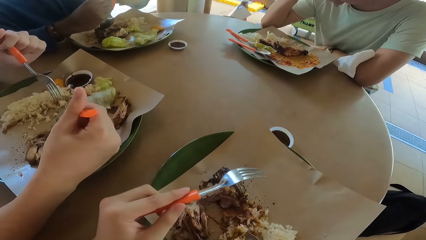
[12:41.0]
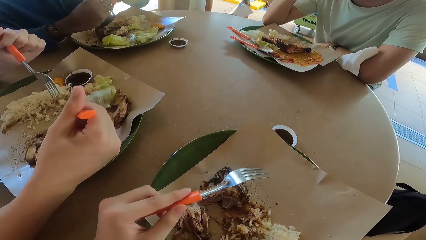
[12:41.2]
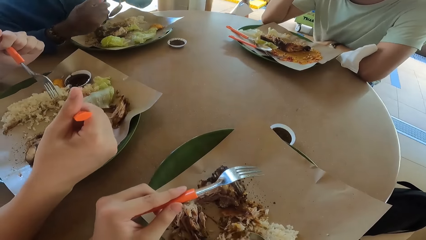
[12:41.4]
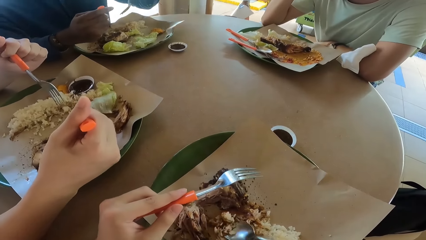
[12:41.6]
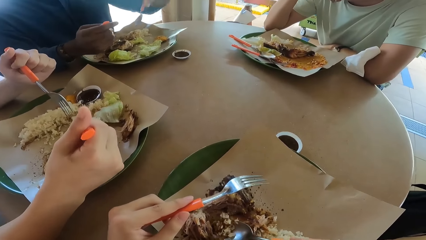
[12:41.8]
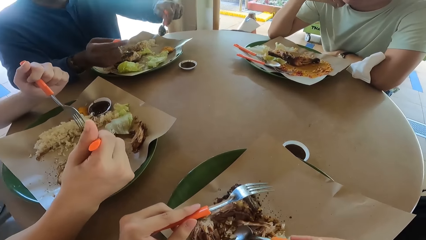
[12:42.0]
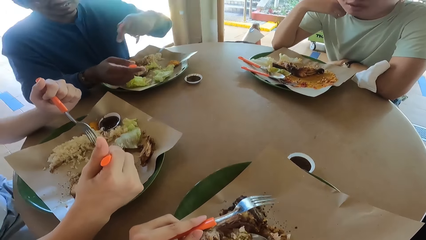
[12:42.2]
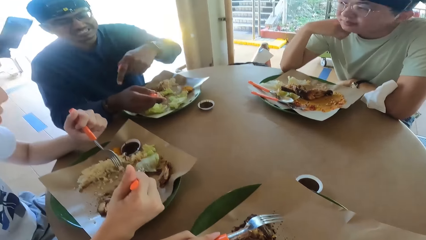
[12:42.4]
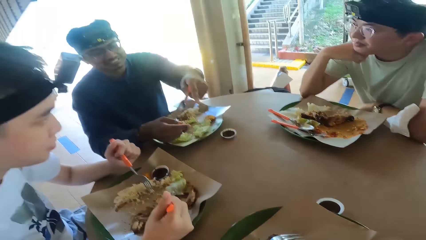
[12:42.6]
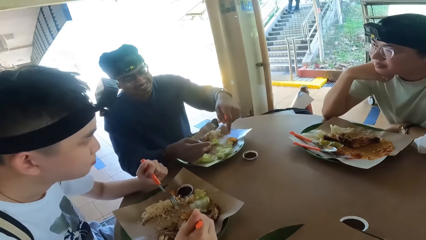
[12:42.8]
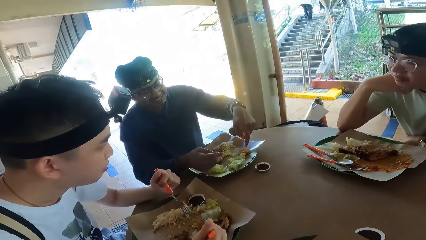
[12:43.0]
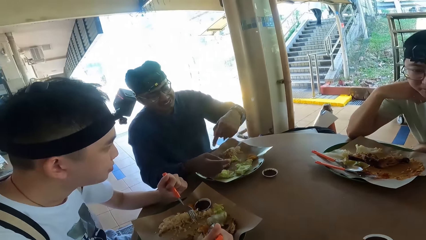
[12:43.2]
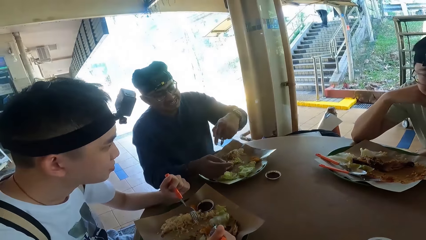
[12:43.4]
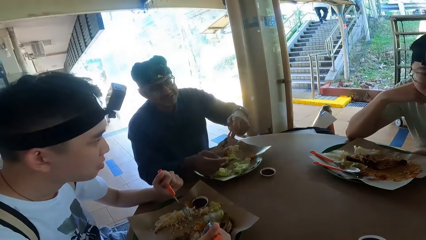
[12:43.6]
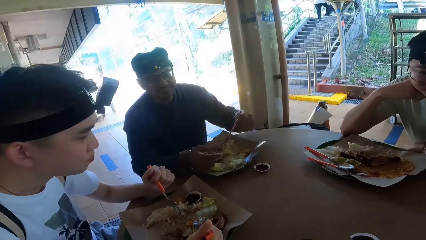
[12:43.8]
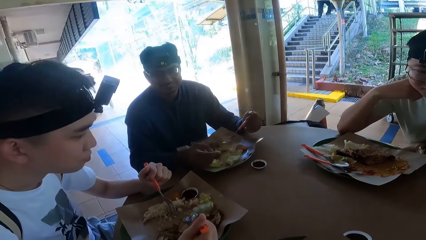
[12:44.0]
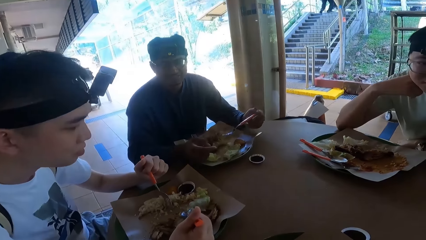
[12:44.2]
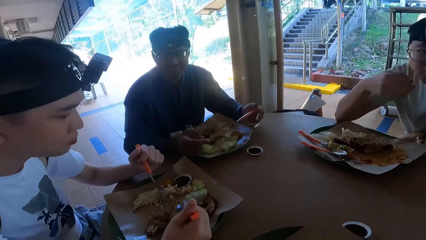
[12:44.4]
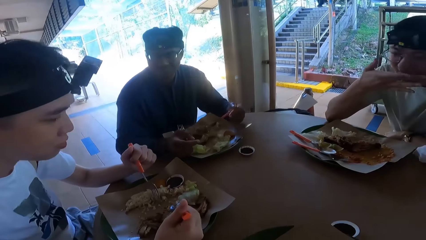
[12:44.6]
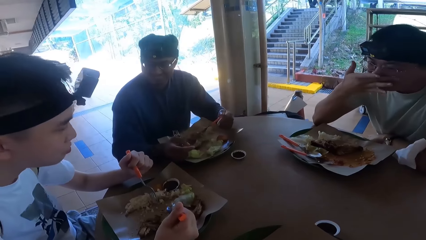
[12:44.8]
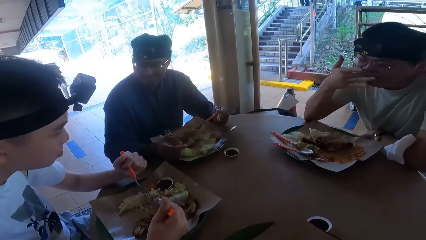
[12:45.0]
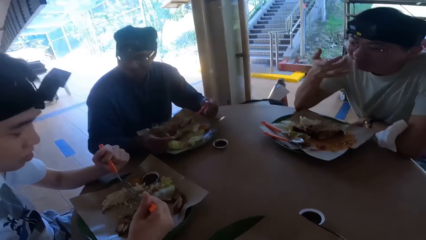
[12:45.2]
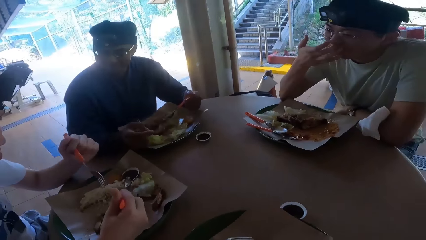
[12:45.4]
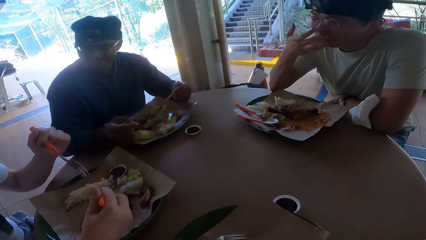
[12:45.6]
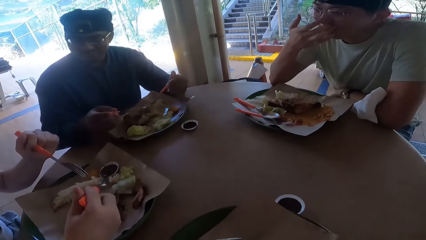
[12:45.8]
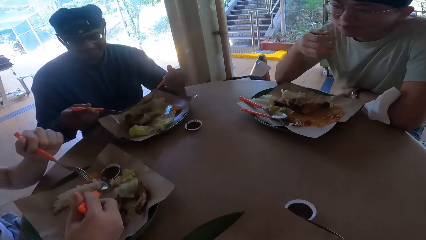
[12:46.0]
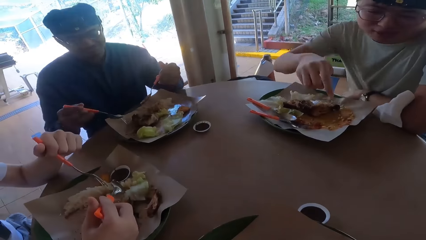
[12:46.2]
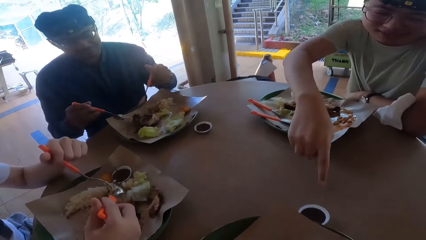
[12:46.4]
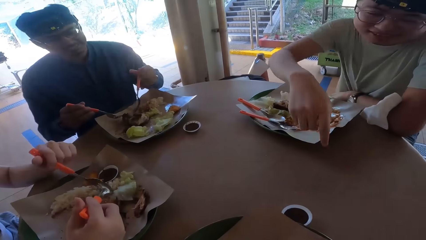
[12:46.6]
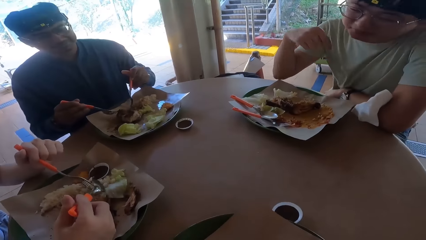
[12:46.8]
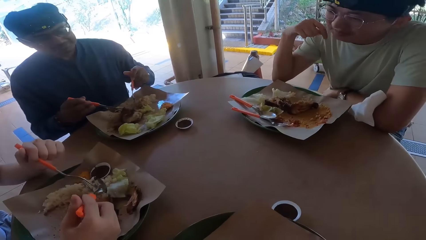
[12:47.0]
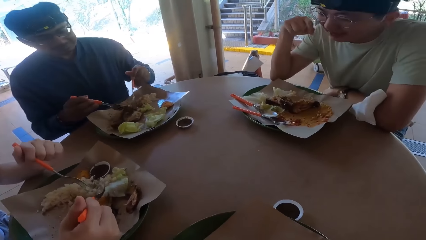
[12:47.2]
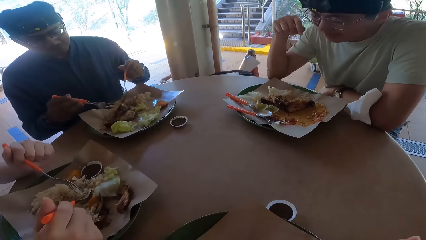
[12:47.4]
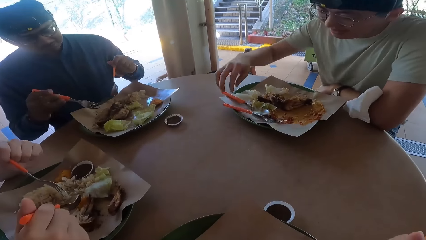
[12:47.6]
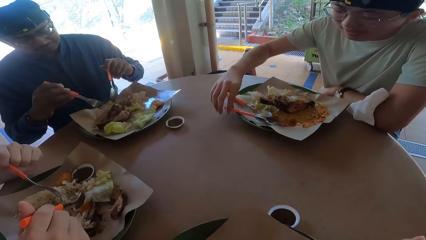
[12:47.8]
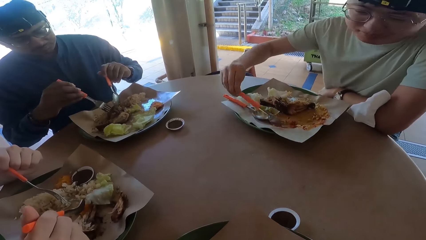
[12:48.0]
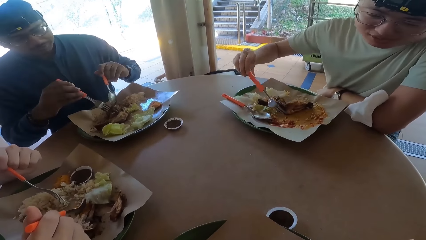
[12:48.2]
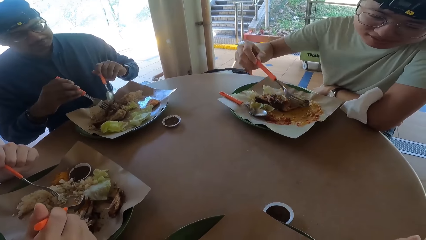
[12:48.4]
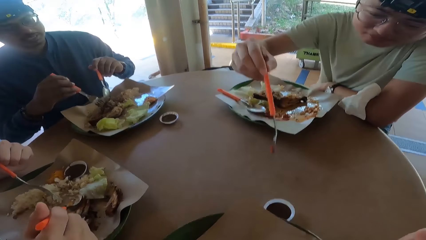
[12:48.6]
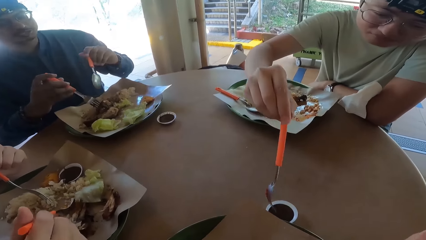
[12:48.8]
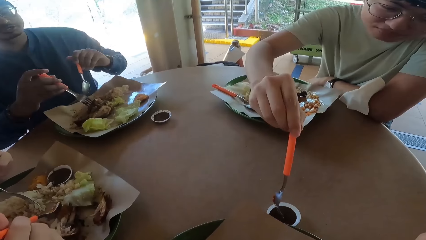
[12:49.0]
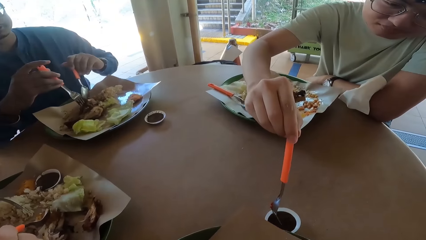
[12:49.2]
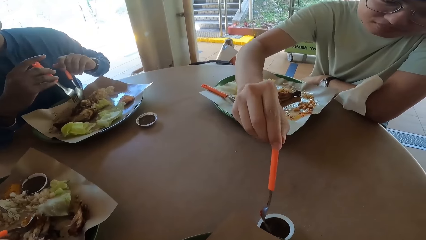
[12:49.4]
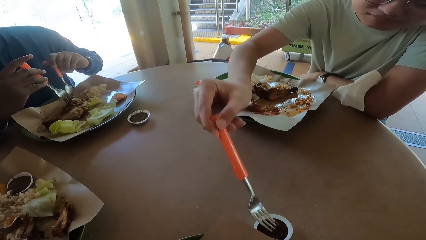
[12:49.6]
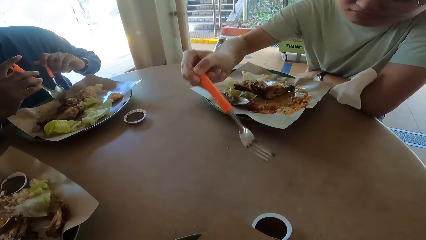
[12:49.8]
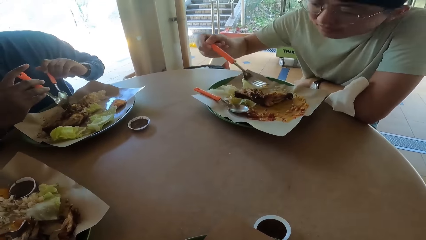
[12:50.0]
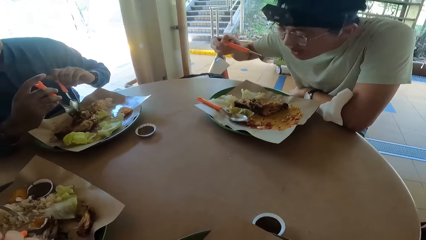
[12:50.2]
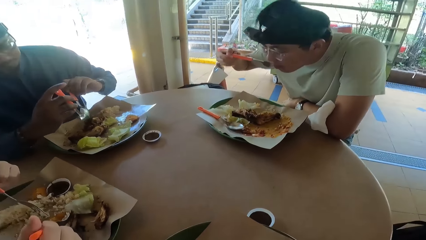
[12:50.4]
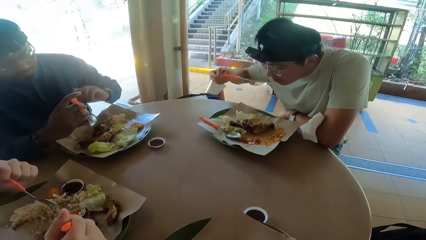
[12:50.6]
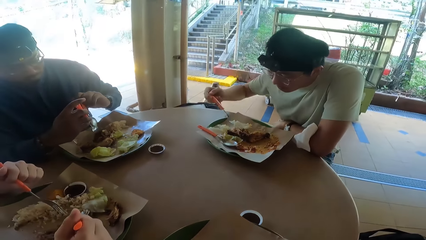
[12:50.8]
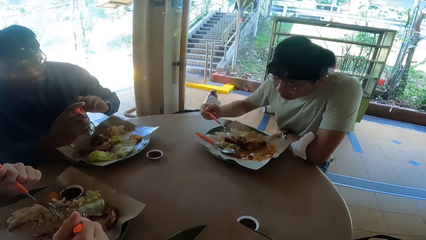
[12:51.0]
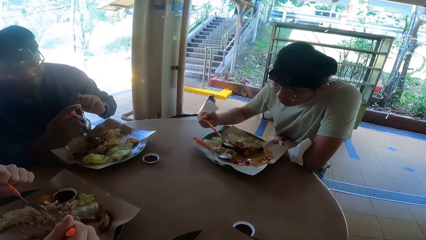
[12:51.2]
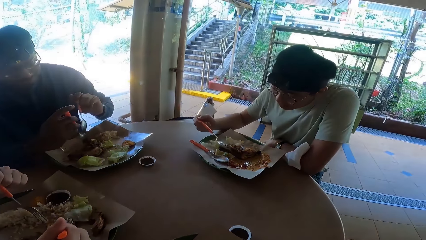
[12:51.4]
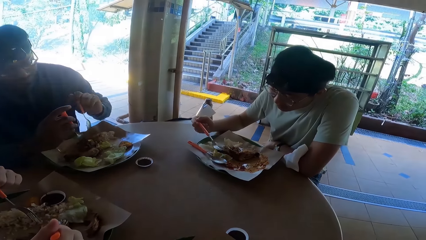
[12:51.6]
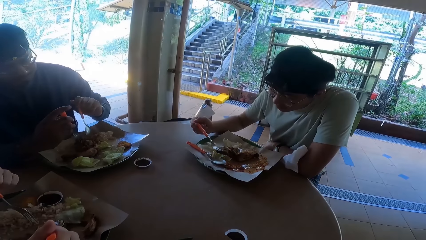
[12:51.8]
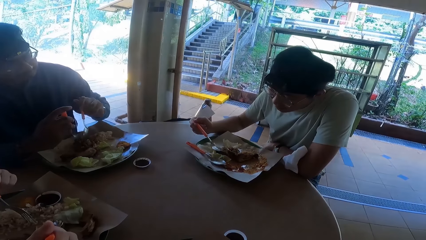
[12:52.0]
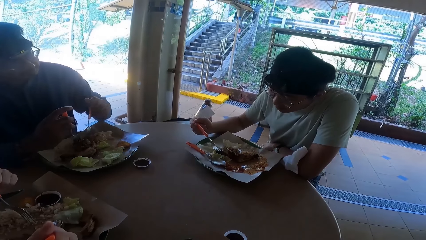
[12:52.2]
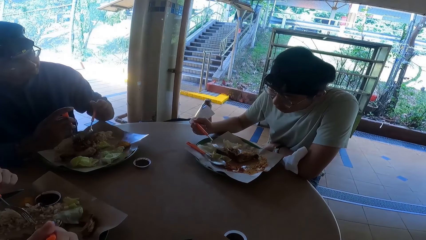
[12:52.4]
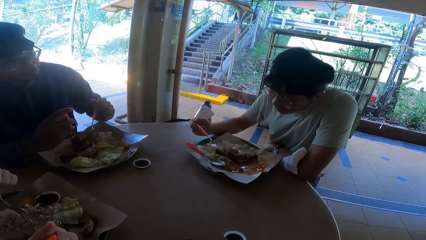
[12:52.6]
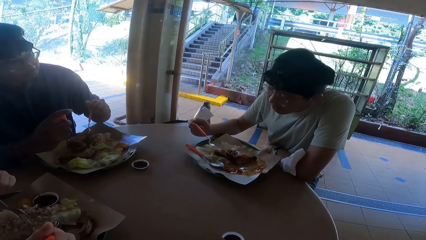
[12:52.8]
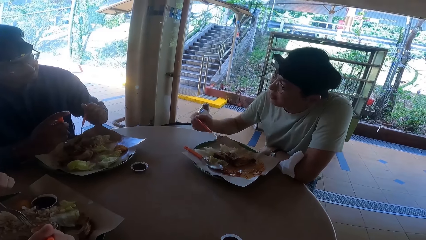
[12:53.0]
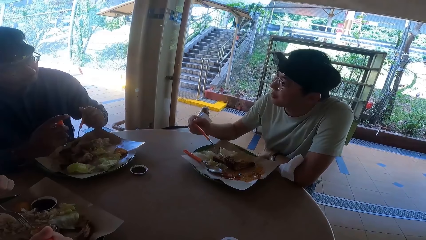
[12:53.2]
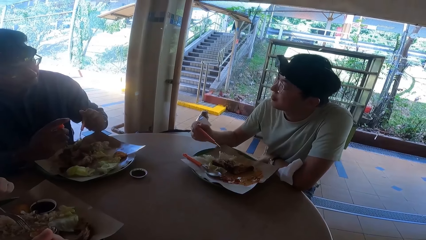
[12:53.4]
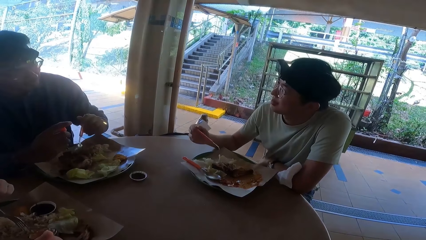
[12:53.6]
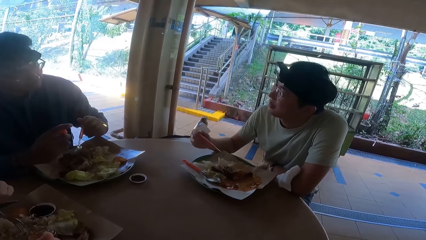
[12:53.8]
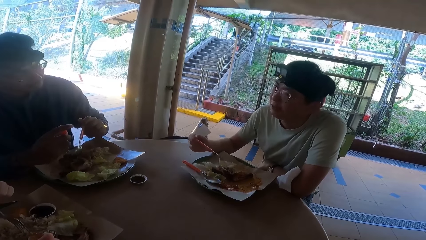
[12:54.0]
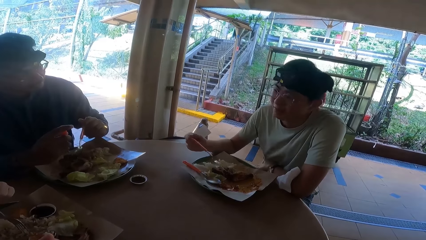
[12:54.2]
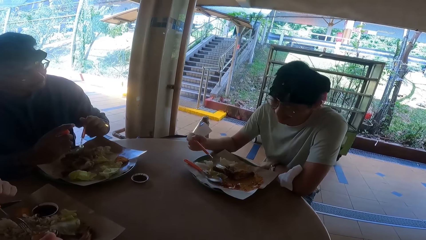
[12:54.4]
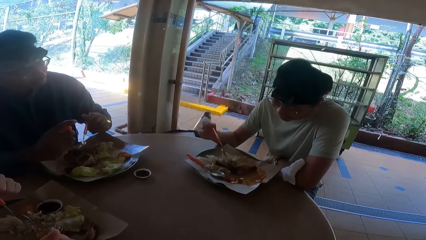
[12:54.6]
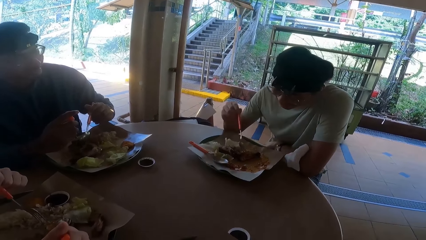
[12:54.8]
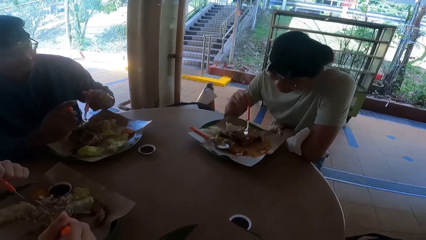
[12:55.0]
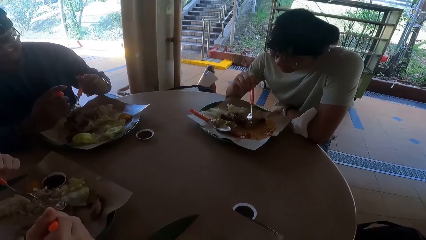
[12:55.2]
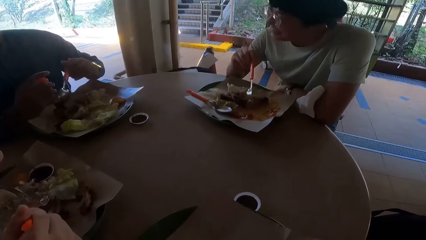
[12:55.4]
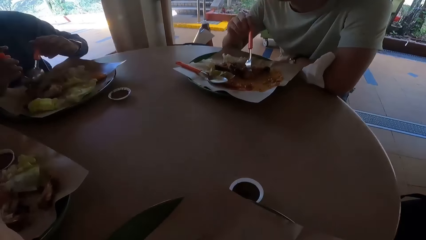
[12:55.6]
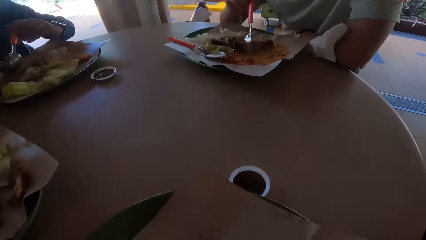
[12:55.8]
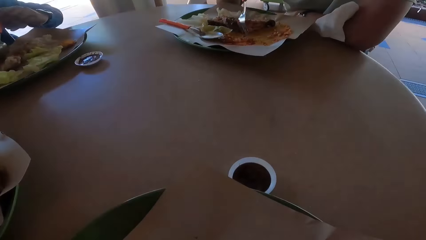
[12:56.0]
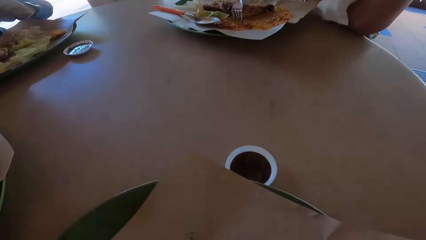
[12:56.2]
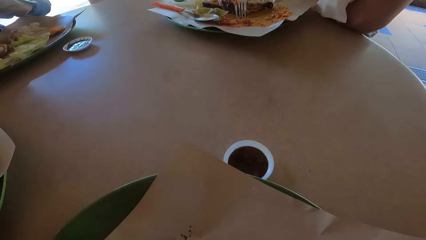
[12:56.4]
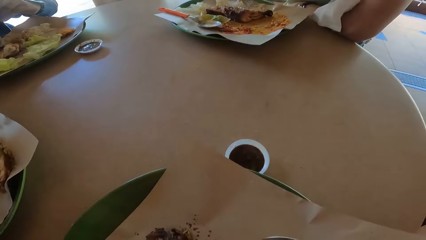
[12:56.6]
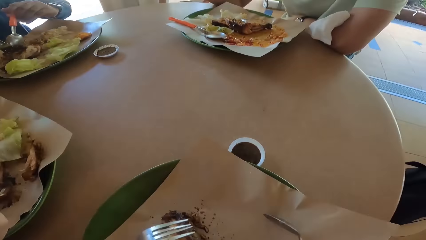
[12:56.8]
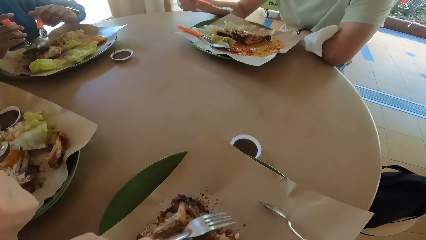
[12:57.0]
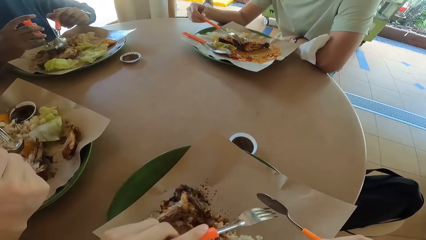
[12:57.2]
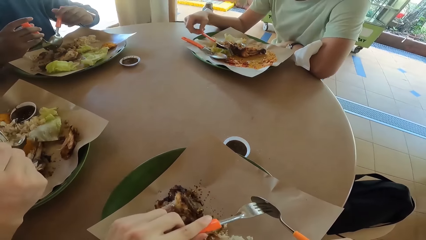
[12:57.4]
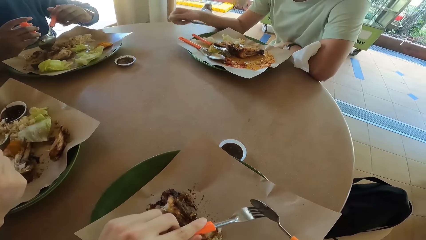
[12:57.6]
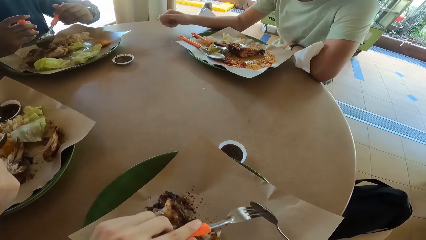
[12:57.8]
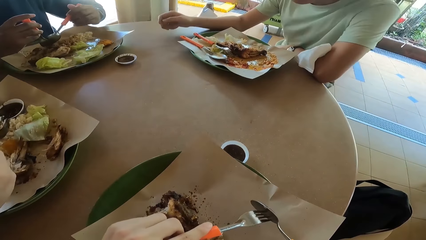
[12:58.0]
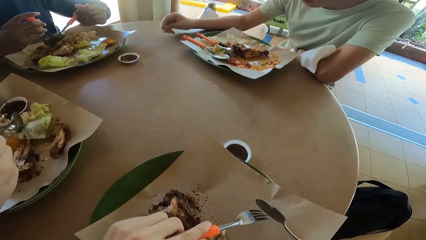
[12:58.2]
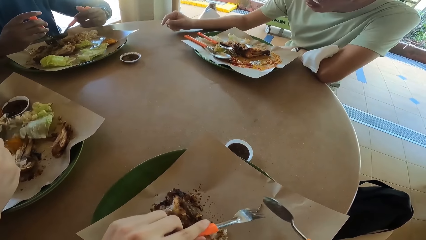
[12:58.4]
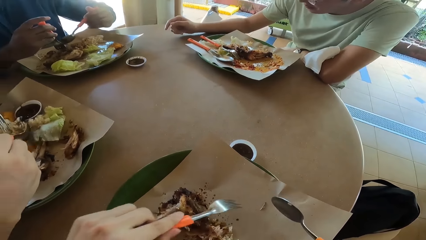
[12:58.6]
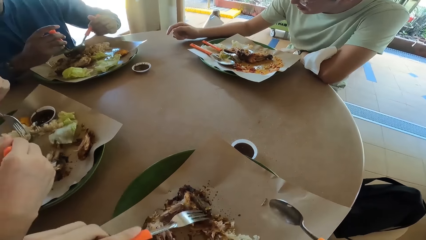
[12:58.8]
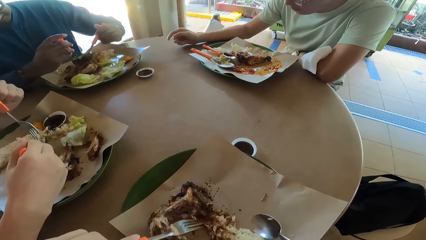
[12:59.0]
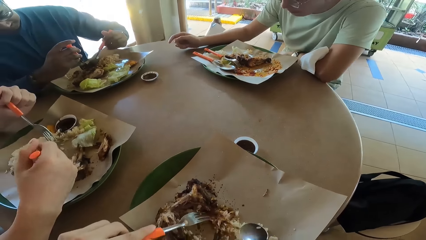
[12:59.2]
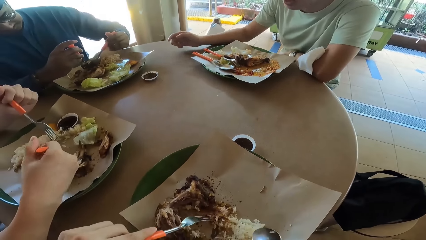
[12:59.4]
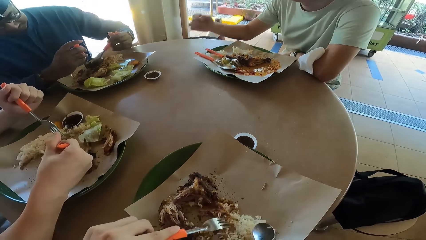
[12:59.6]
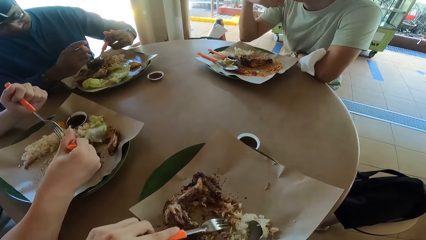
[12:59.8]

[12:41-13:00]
A person takes a fork. The person takes sauce with the fork. The person eats the sauce. The camera wearer scratches the fork on the spoon.
